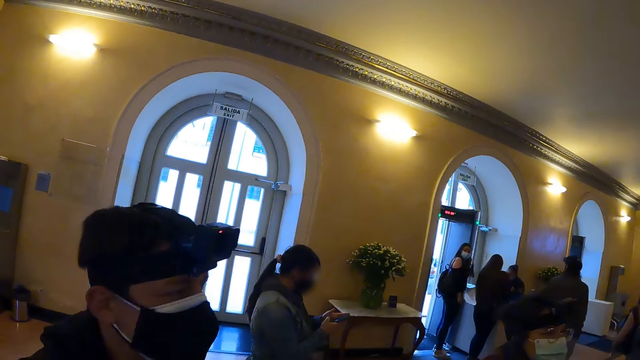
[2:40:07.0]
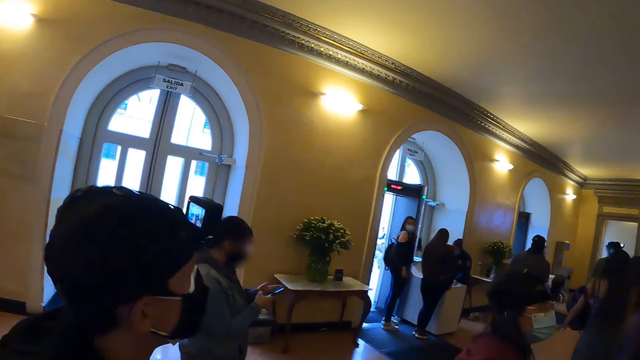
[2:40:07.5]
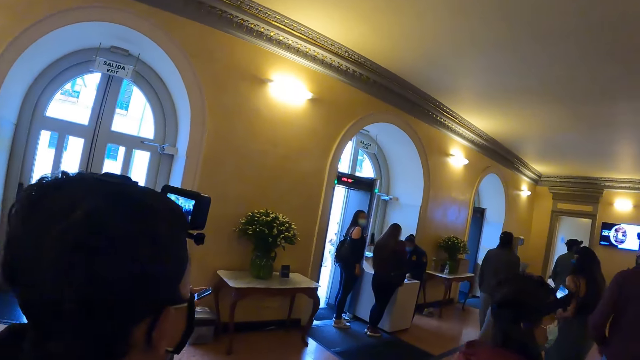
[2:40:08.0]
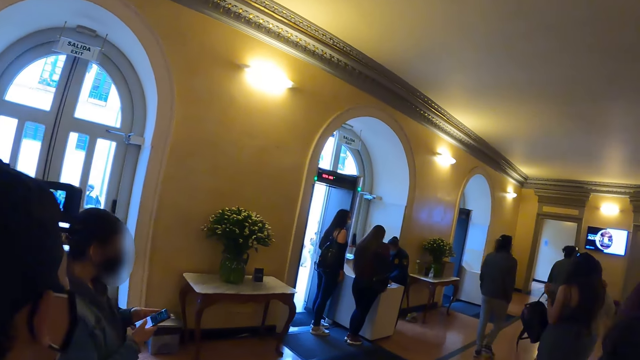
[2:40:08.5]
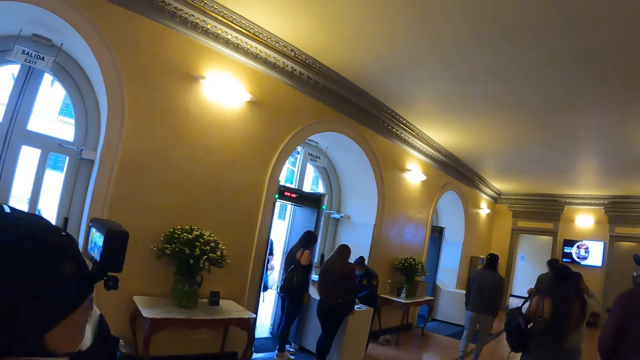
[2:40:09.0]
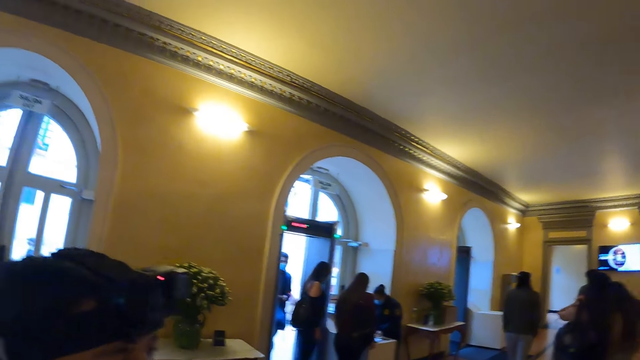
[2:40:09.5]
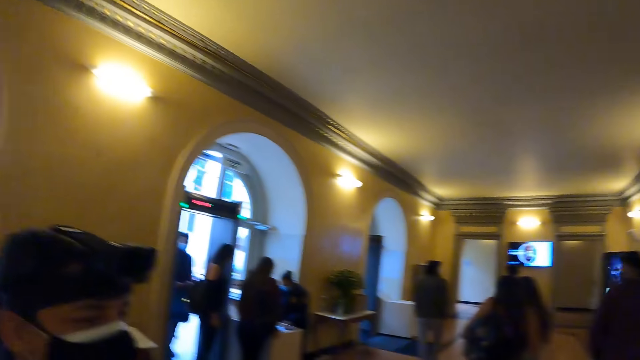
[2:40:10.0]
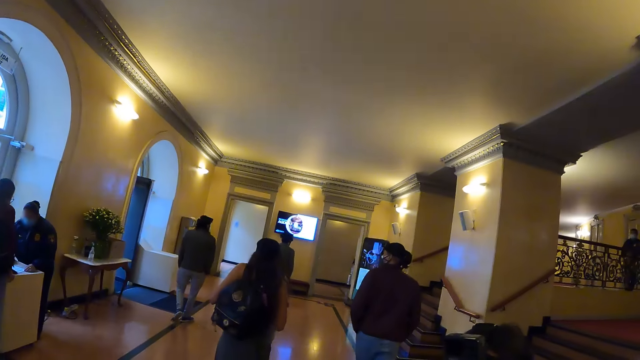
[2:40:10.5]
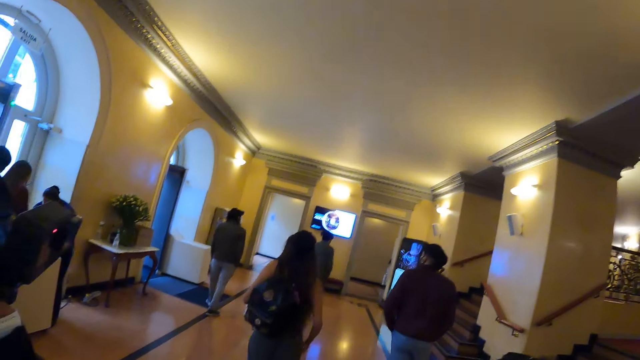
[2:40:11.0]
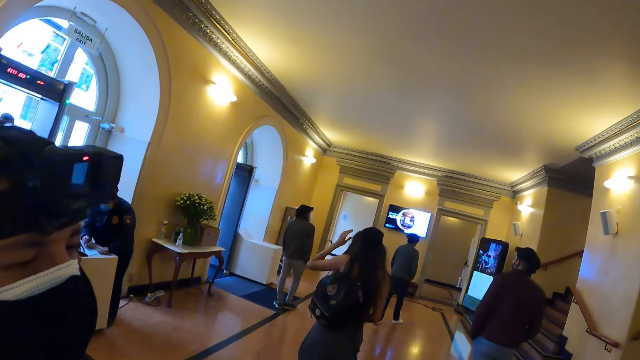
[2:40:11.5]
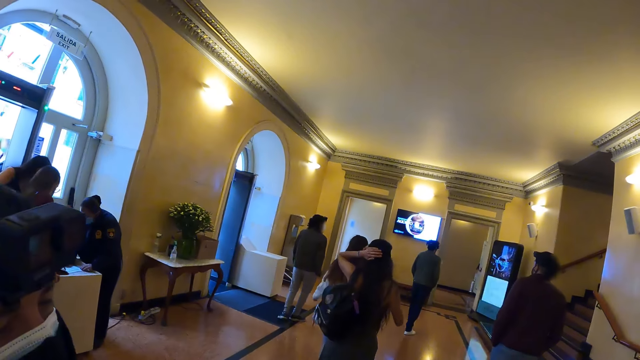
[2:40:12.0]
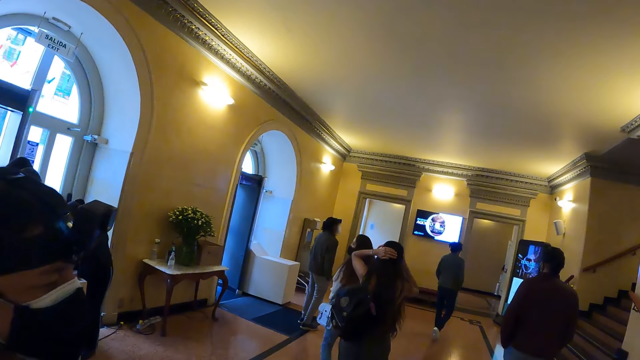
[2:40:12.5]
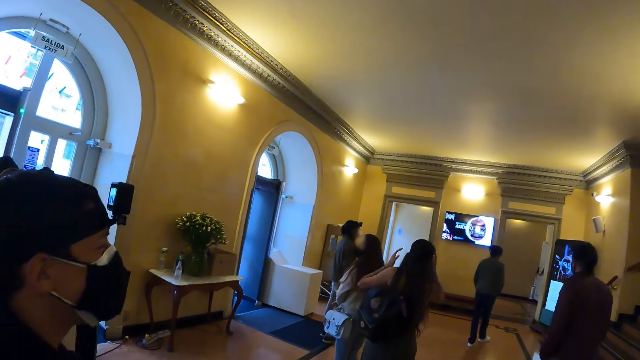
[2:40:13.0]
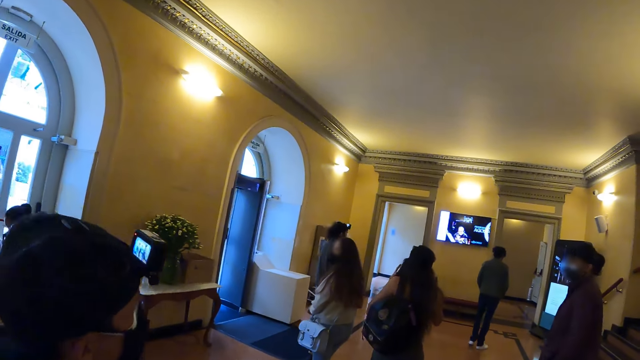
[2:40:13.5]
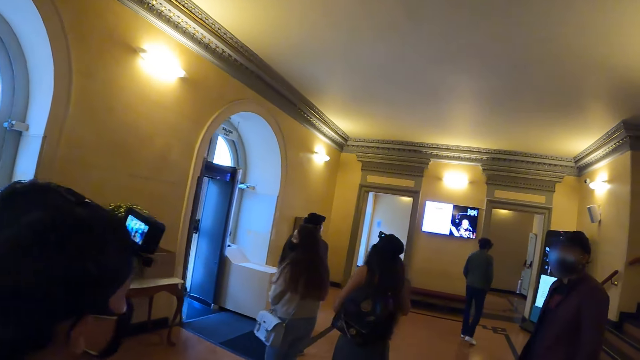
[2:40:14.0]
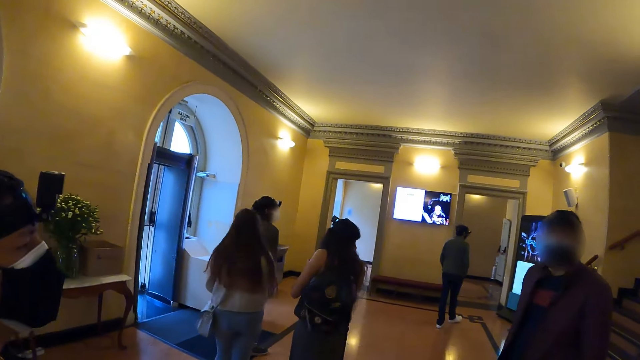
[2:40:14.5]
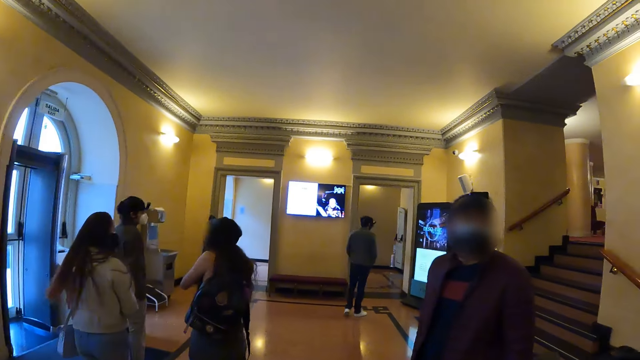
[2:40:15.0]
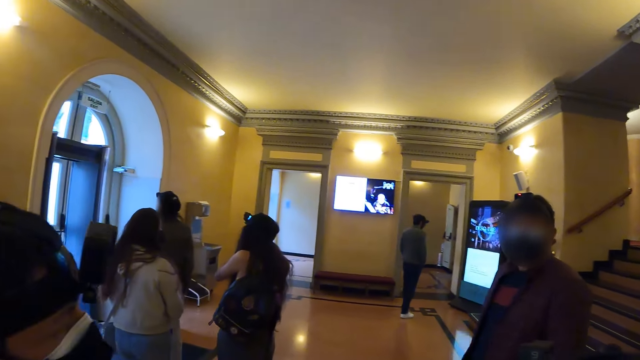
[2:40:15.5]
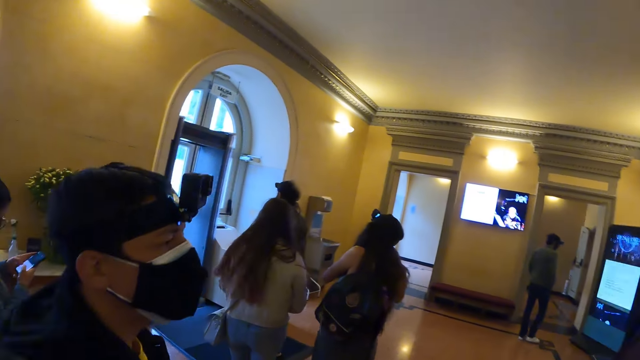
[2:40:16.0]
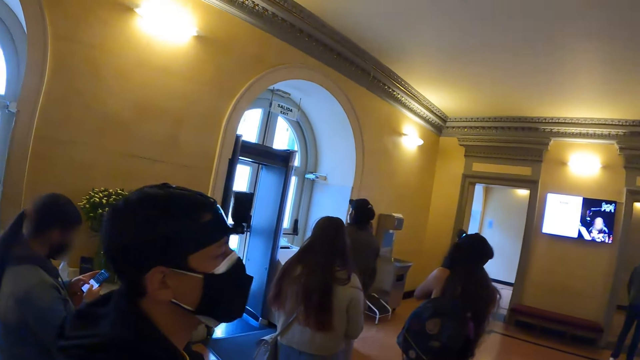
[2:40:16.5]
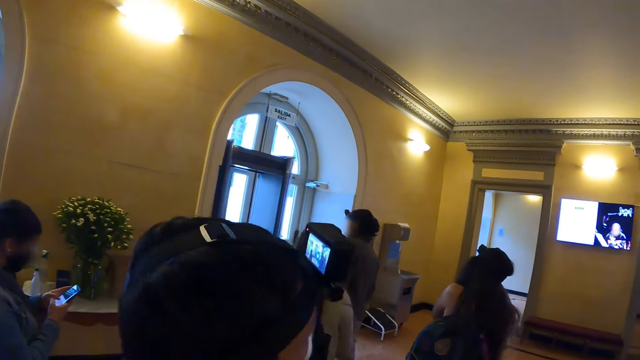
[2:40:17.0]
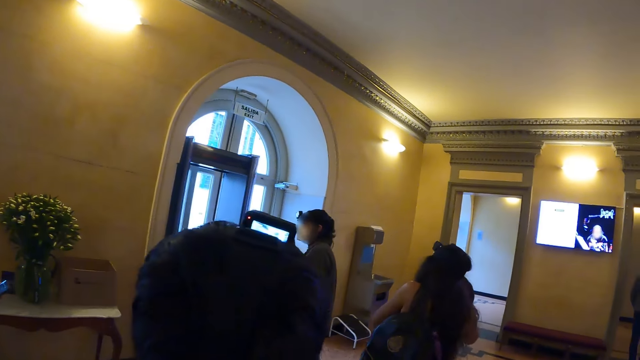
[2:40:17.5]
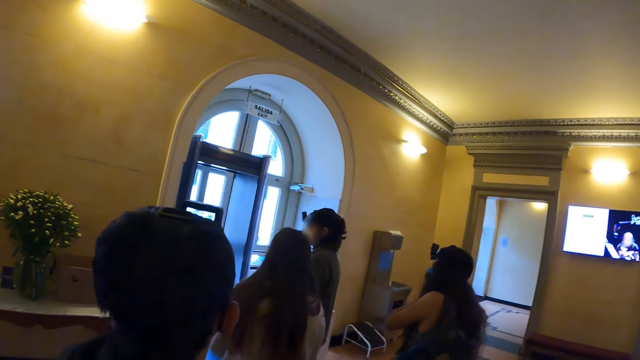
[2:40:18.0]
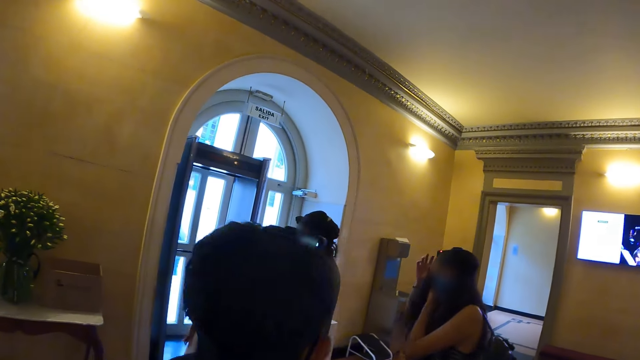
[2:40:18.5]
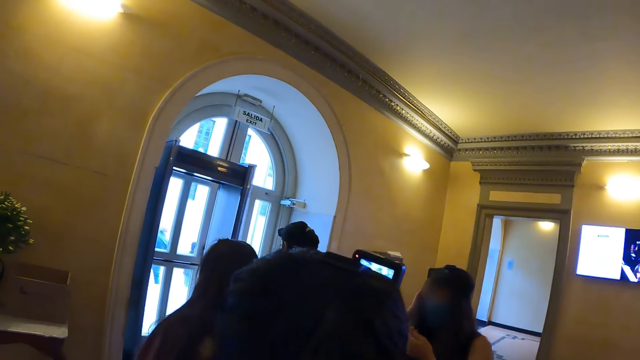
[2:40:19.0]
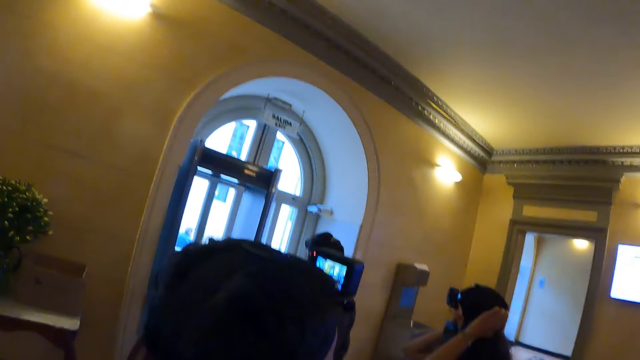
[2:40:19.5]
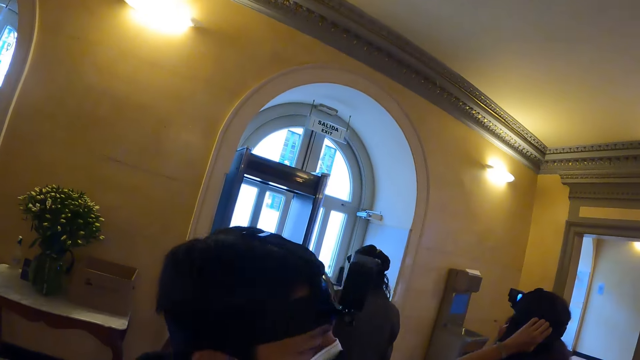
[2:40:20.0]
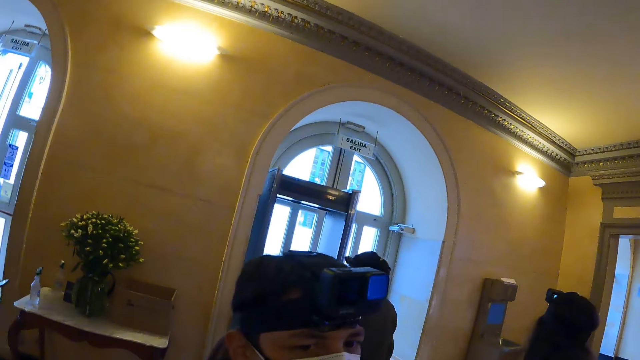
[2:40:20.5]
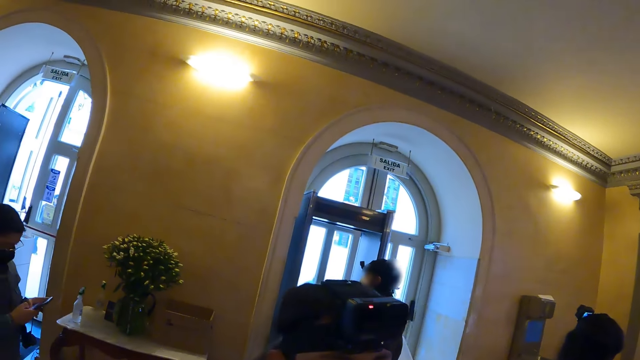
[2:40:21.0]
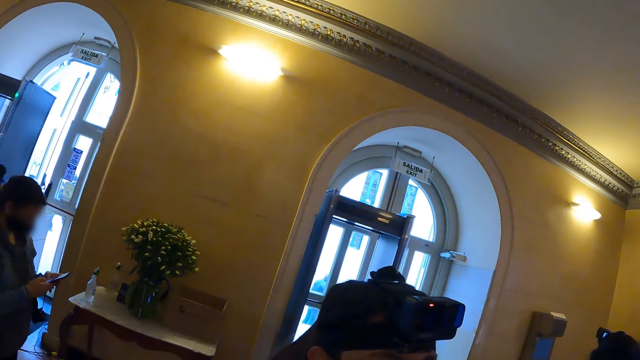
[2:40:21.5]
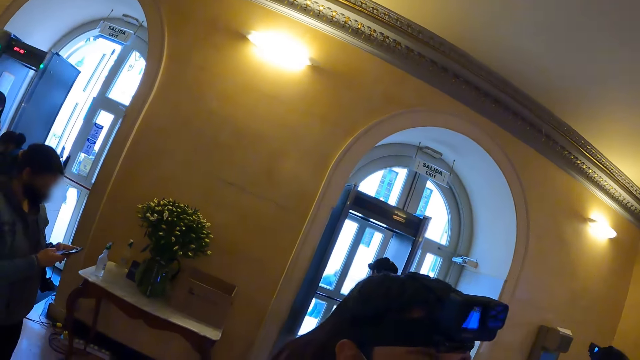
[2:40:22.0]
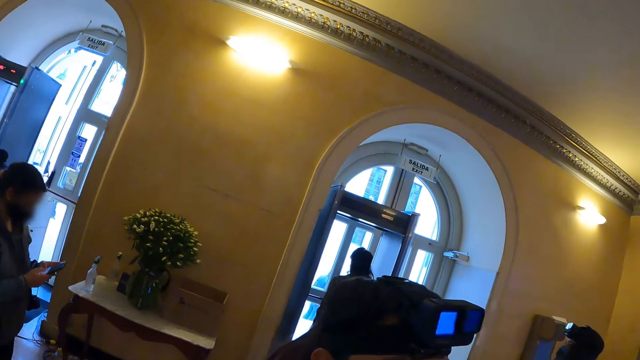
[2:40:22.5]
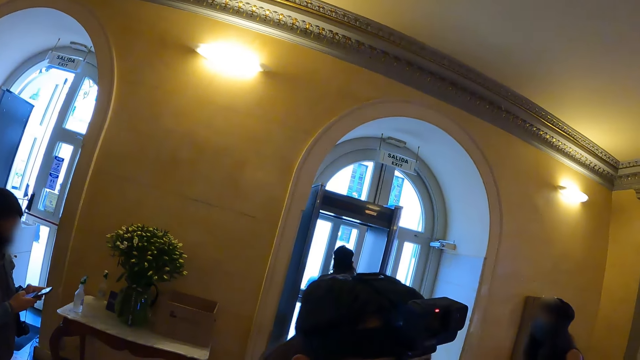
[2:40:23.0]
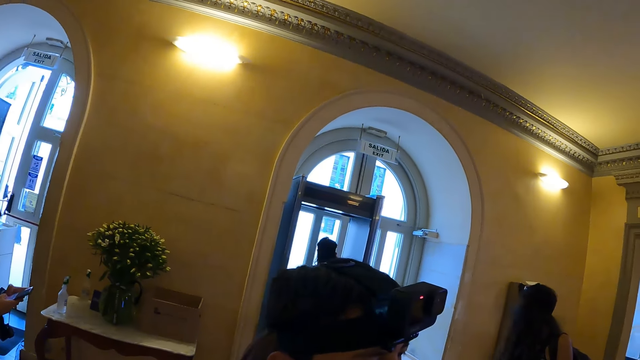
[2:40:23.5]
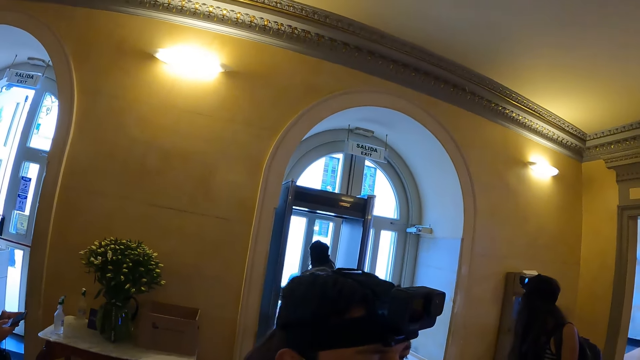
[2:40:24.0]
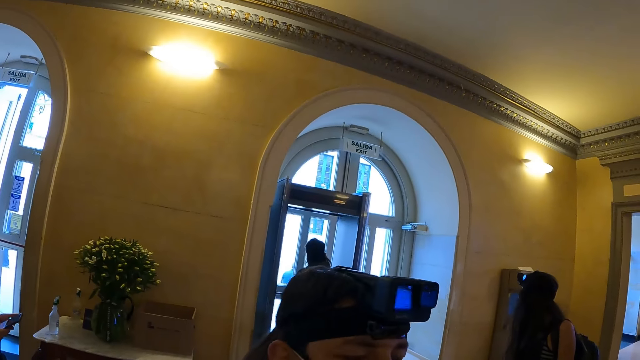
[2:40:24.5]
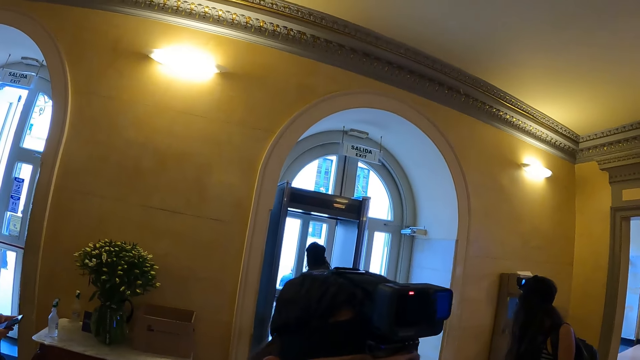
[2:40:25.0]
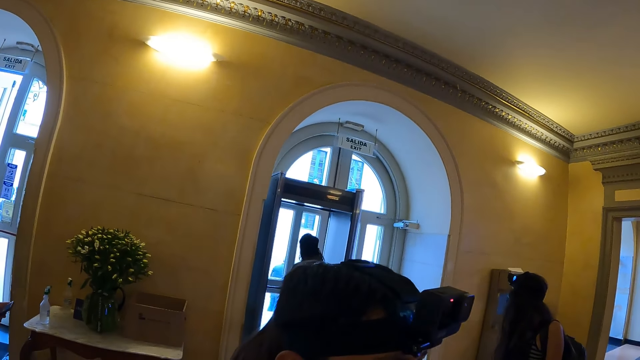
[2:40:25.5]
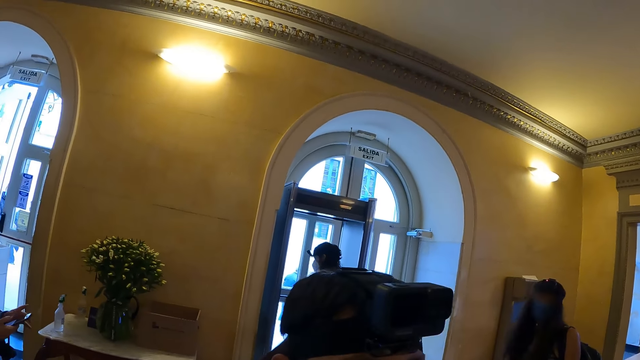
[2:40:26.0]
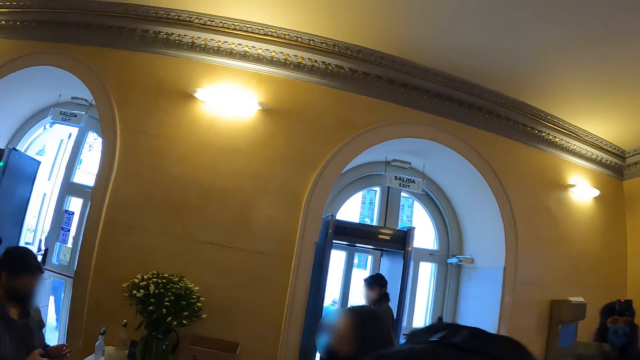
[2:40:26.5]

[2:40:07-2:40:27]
A woman operates a phone. The camera wearer walks around. A man walks around. The camera wearer walks around the hall. Another woman touches her hair. The camera wearer walks around. The other woman touches her hair. The camera wearer looks around the hall.
